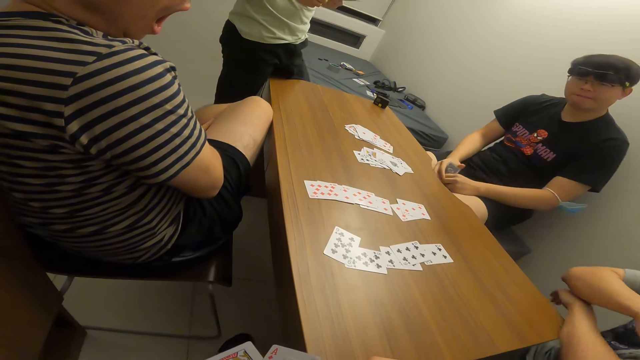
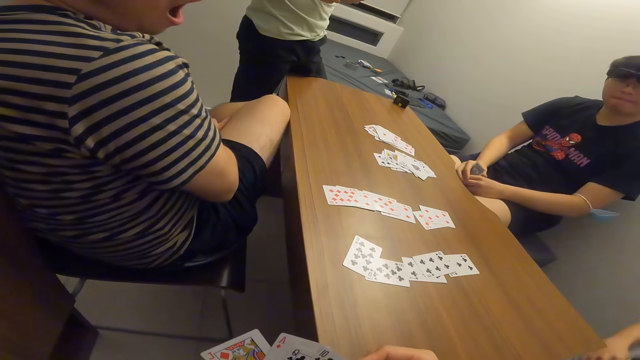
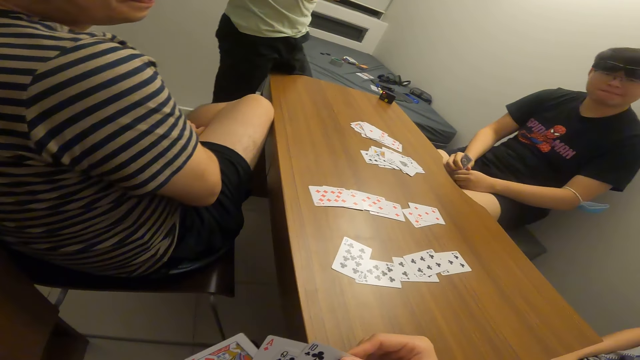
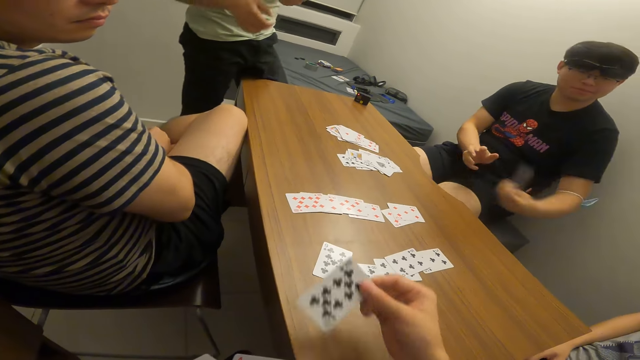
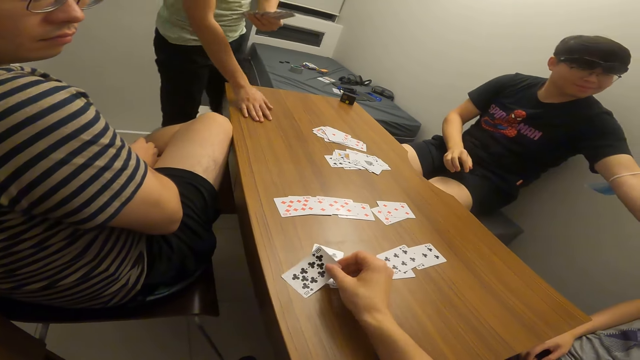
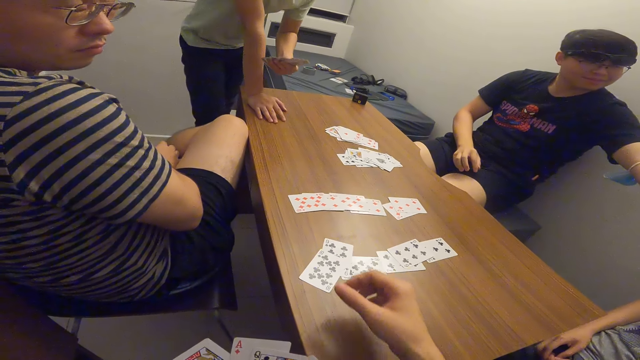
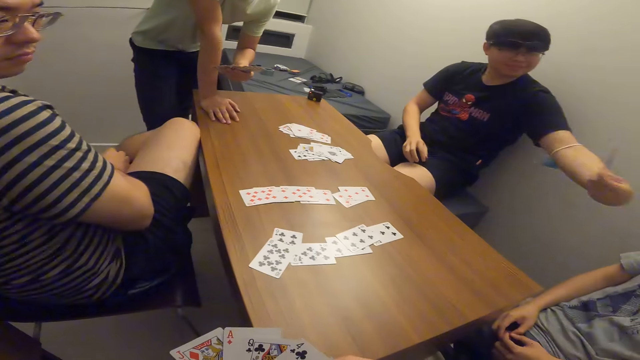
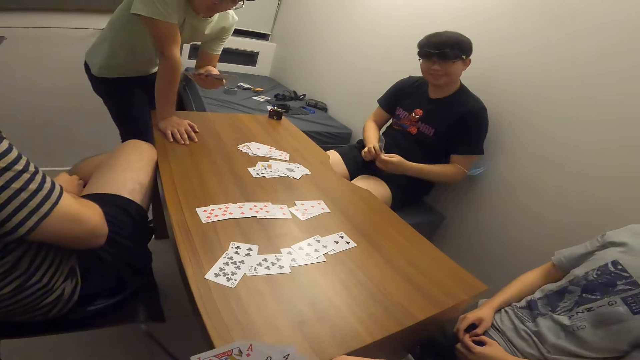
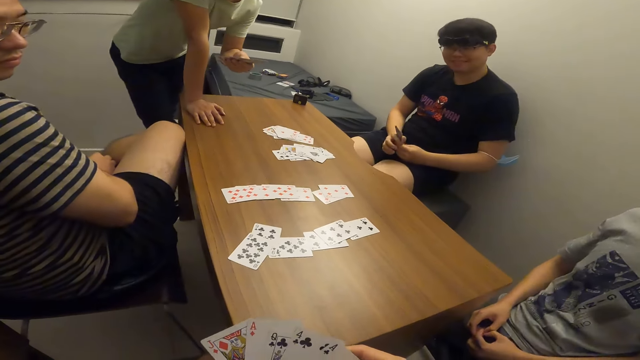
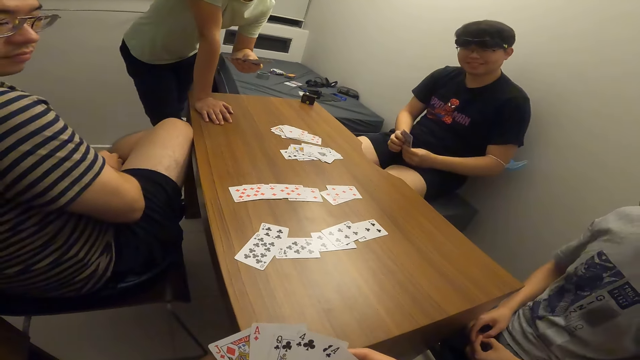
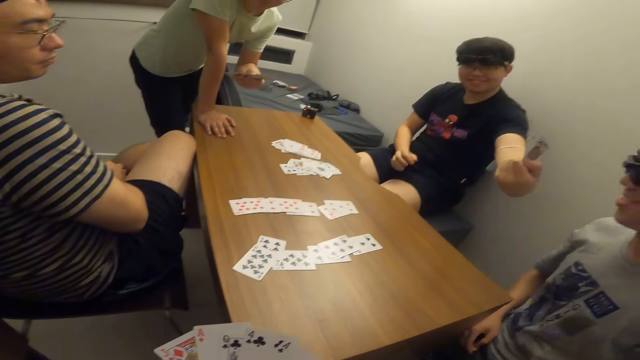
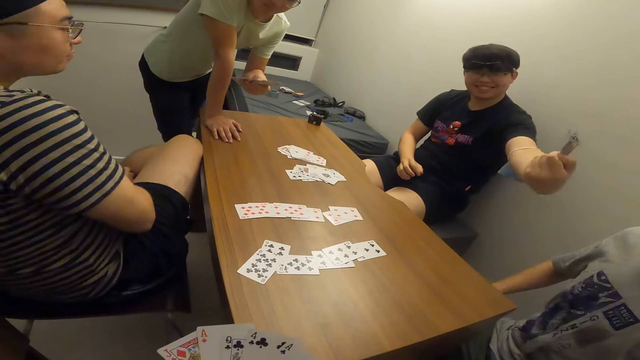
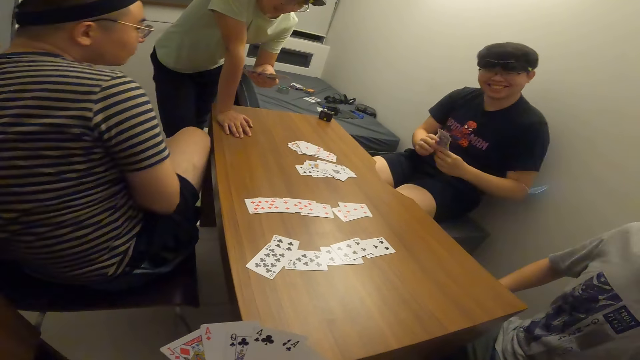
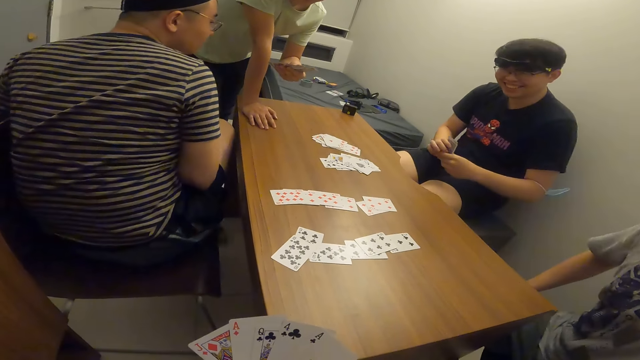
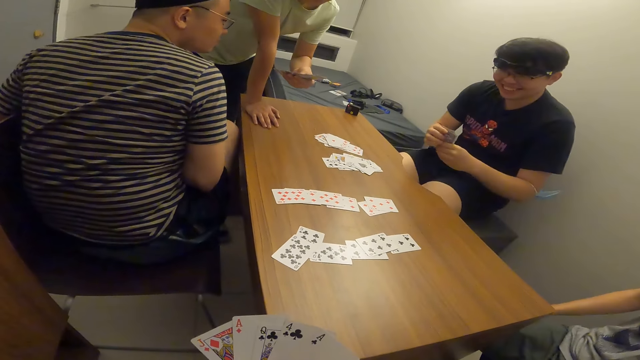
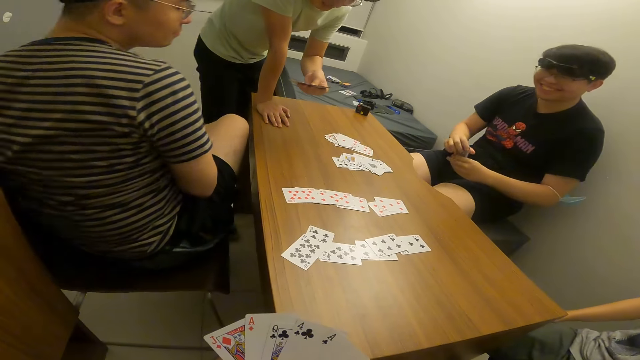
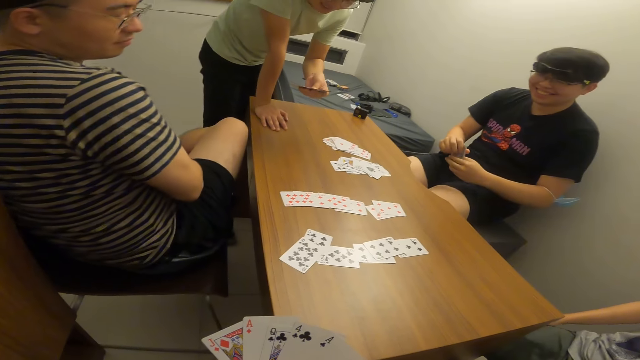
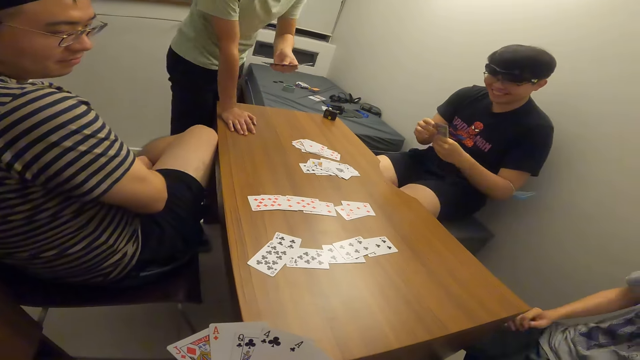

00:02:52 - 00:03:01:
A man yawns. Another man stretches his left hand to a third man. The camera wearer drops a card on the table with the right hand. The second man shows the card in his left hand to the third man.

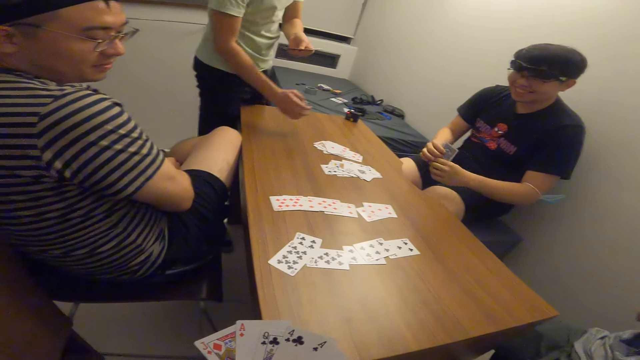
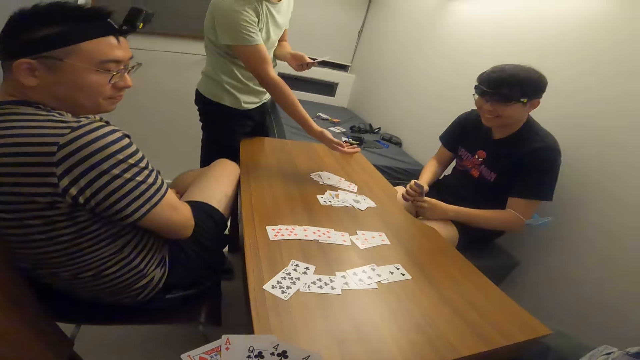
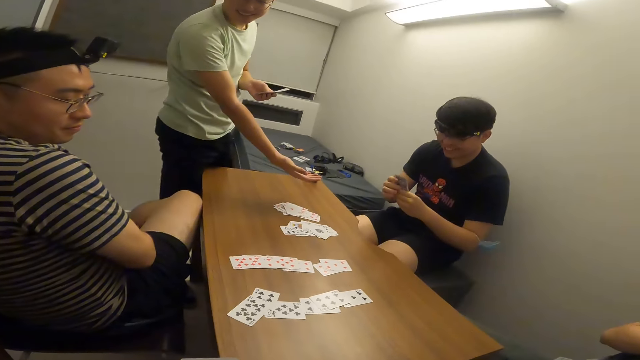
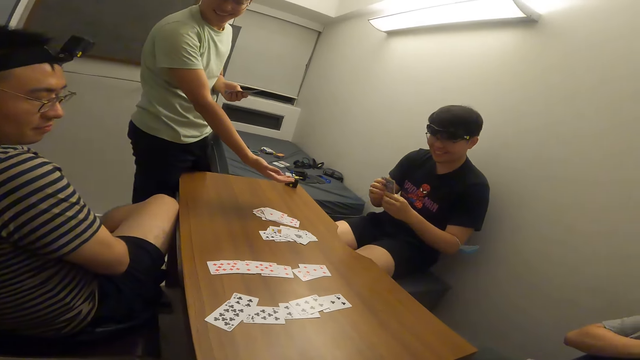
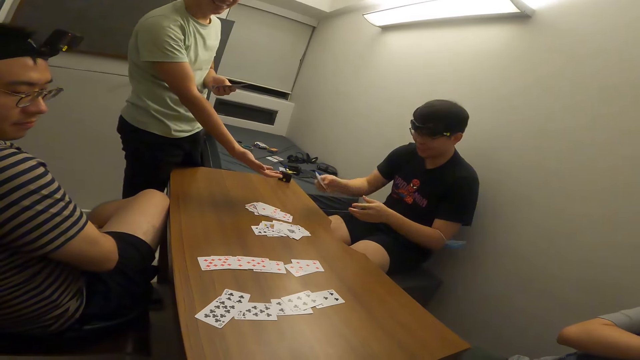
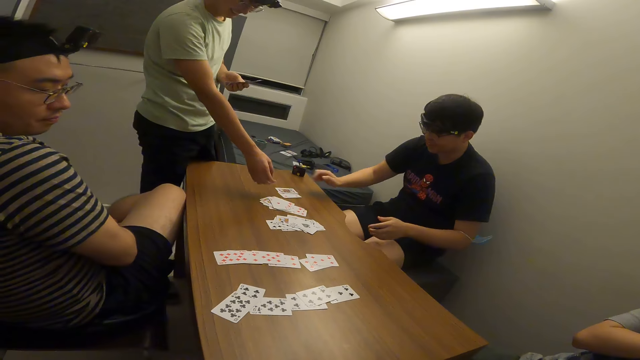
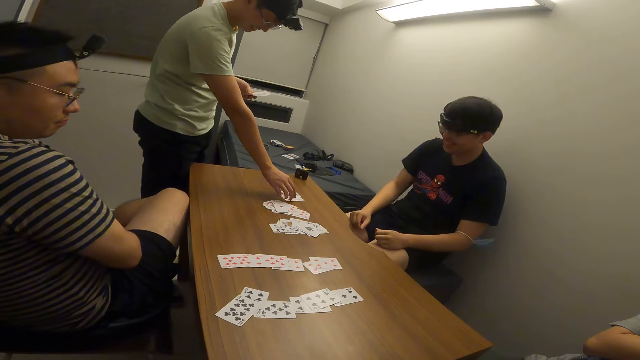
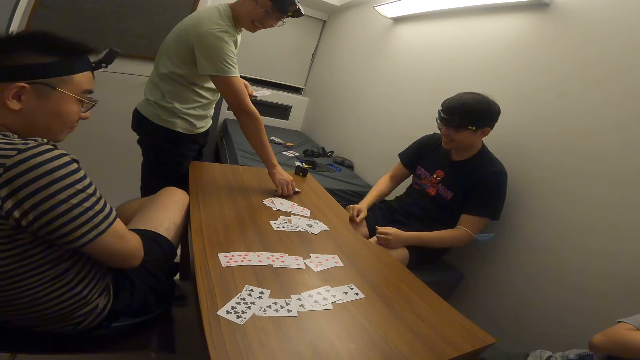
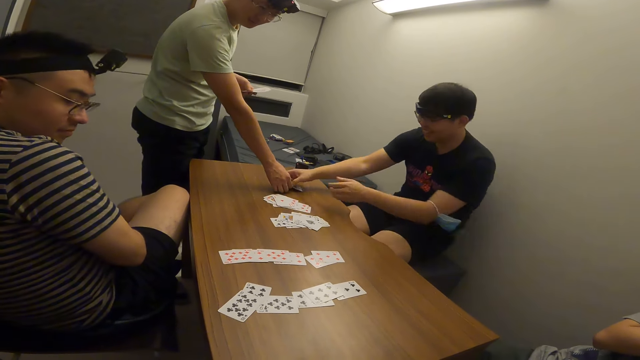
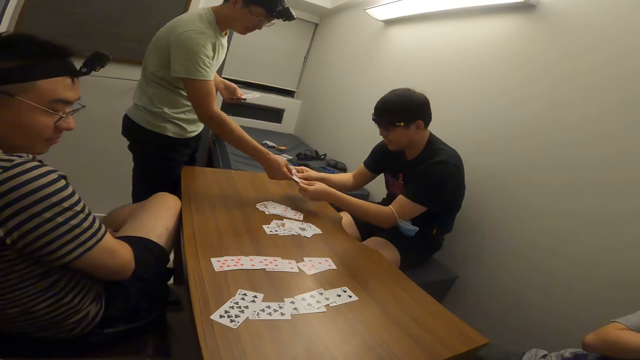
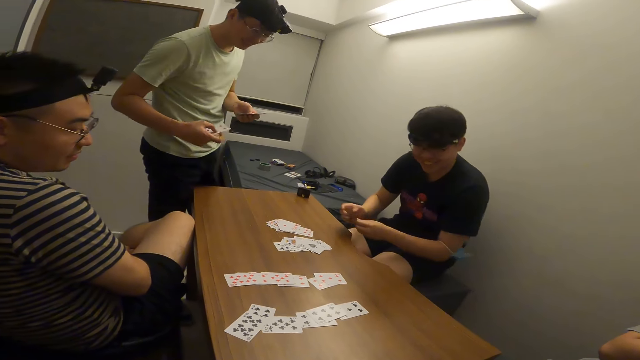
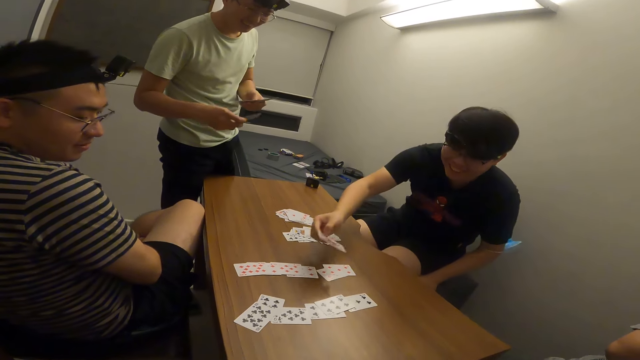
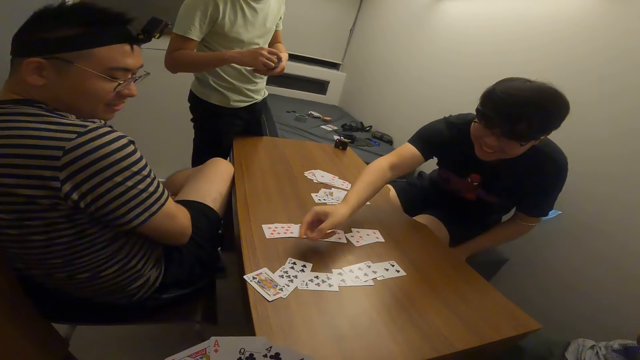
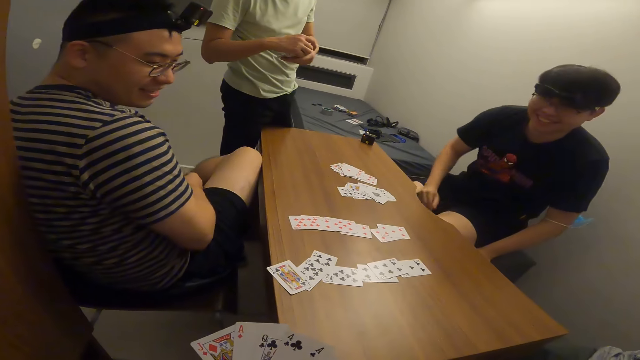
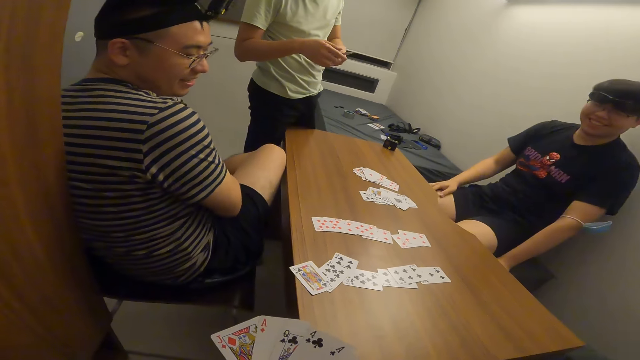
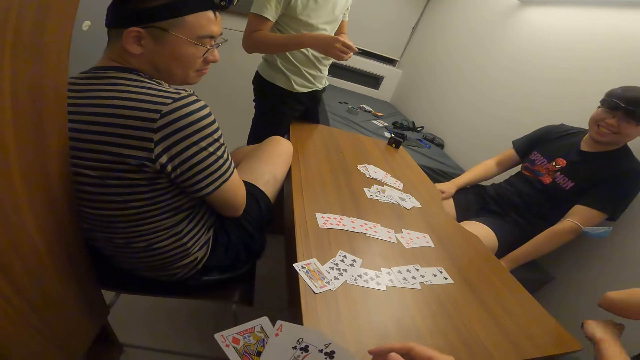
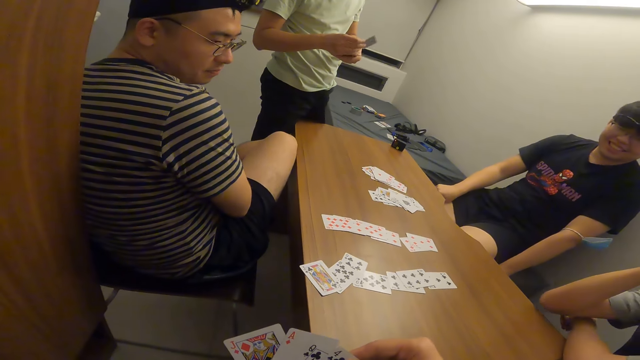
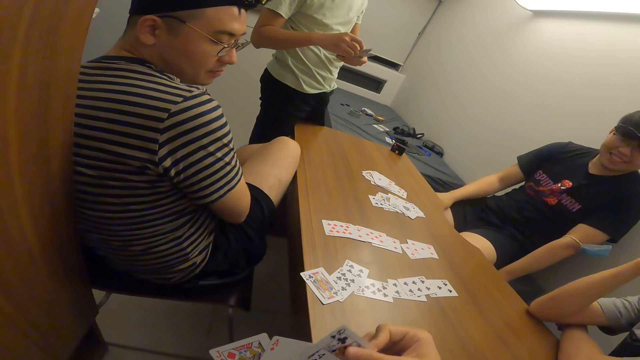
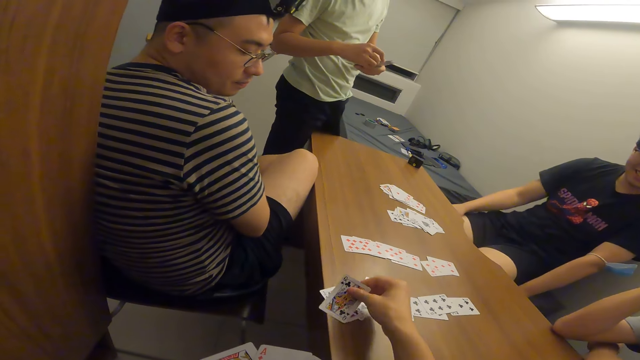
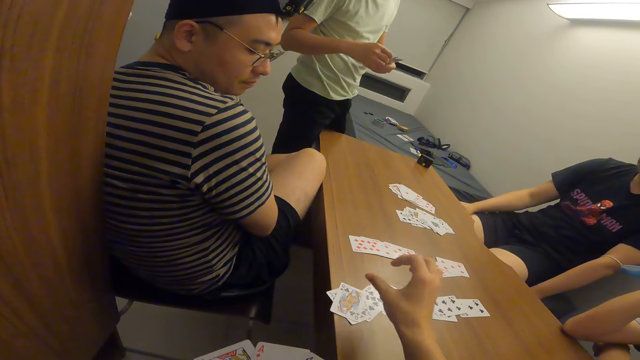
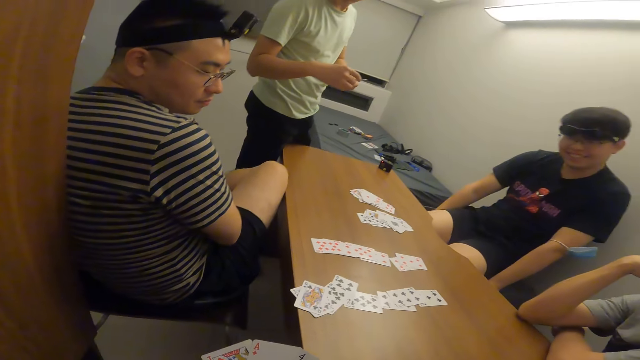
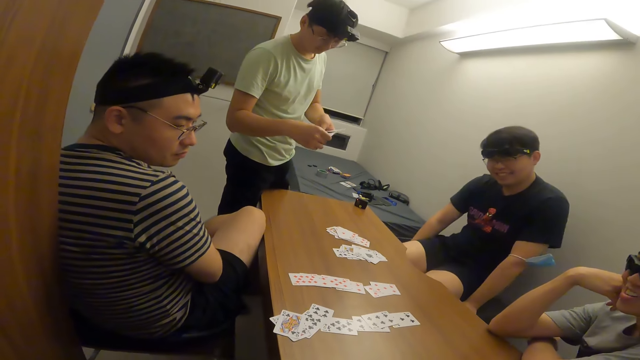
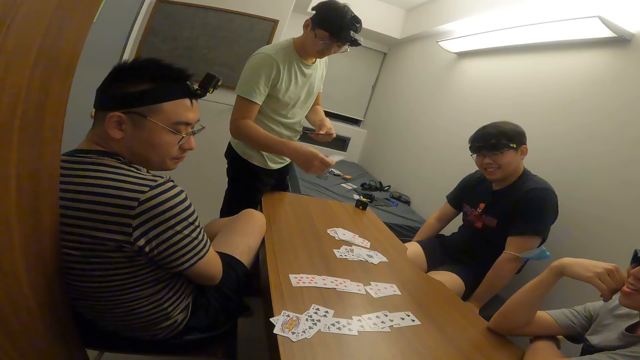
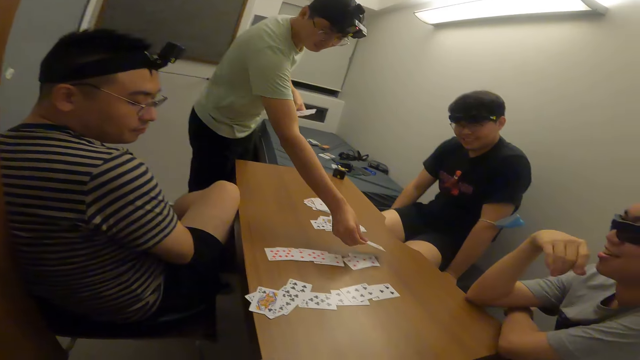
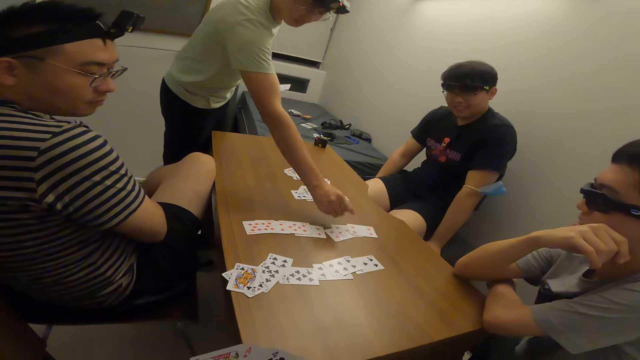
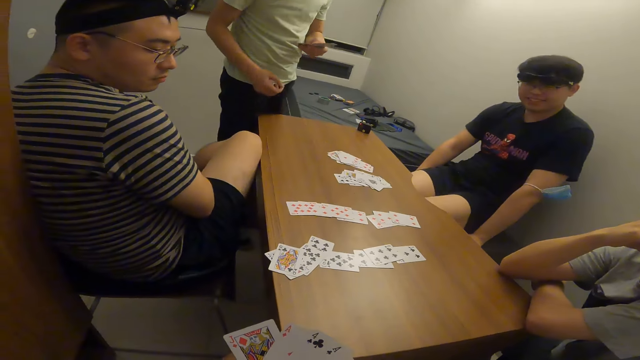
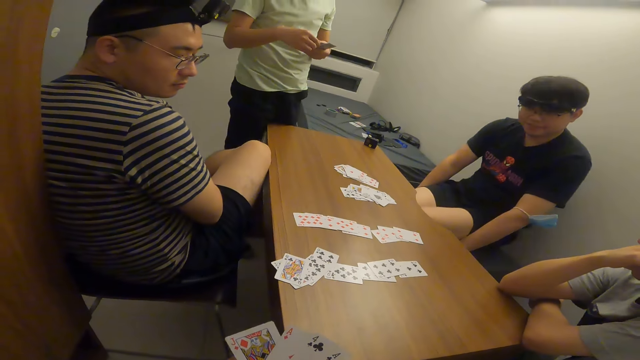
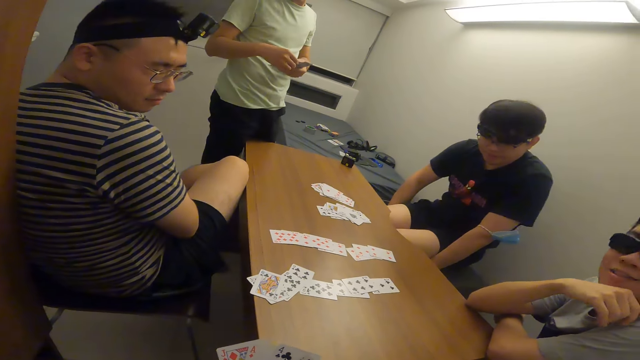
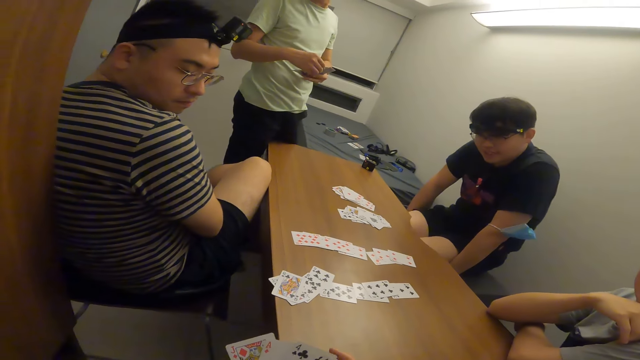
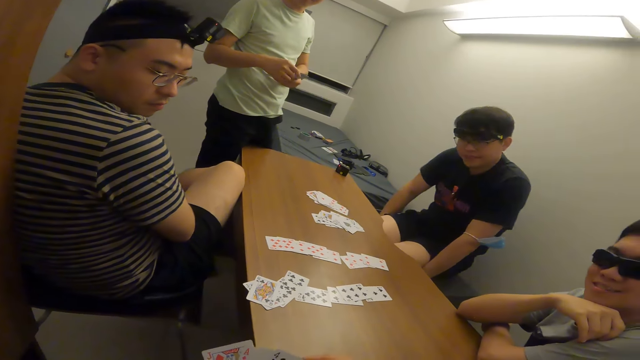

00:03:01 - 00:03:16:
A man stretches his right hand towards another man. The other man drops the card in his right hand on the table. The first man holds the cards on the table with his right hand and picks the cards from the table. The second man holds the cards on the table with both hands. The first man picks a card from the cards in the second man's hands. The second man picks a card from the first man. The second man drops the card in his right hand on the table. Another man places his elbow on the table. The camera wearer drops a card on the table with the right hand. The first man drops a card on the table with the right hand.
